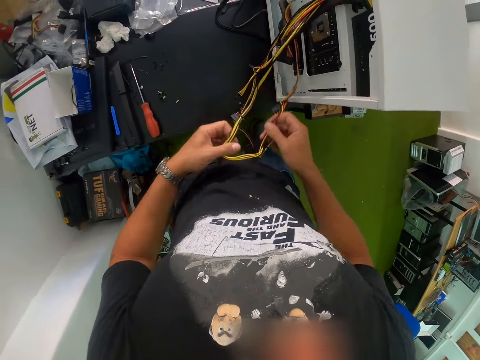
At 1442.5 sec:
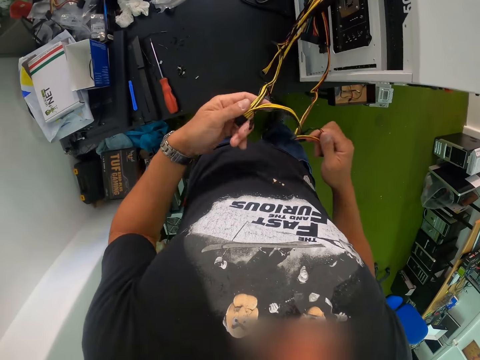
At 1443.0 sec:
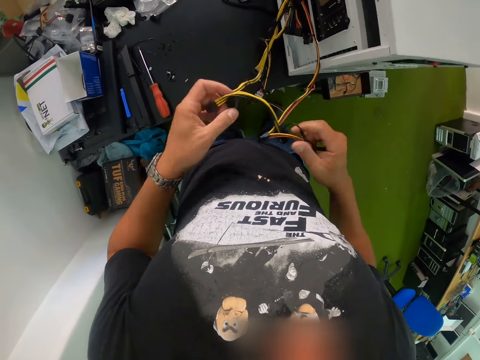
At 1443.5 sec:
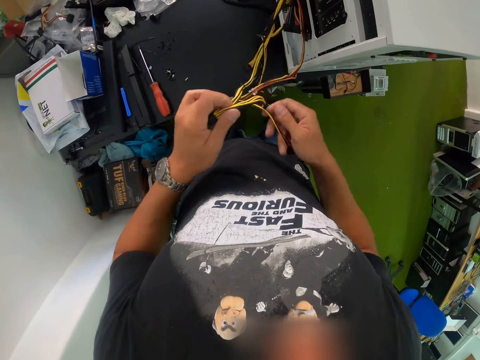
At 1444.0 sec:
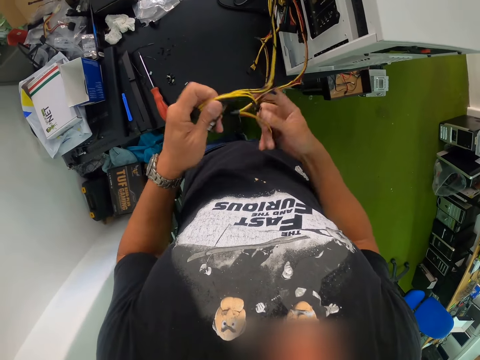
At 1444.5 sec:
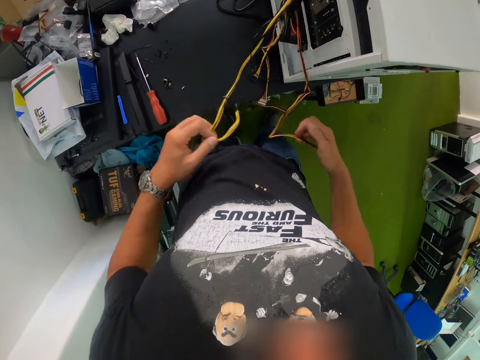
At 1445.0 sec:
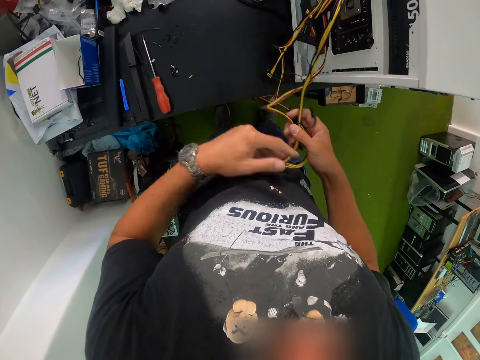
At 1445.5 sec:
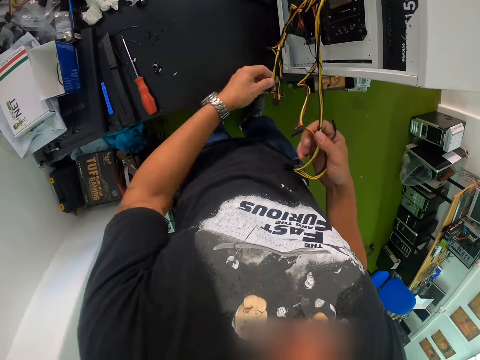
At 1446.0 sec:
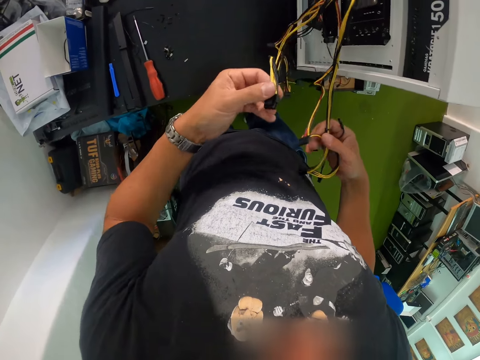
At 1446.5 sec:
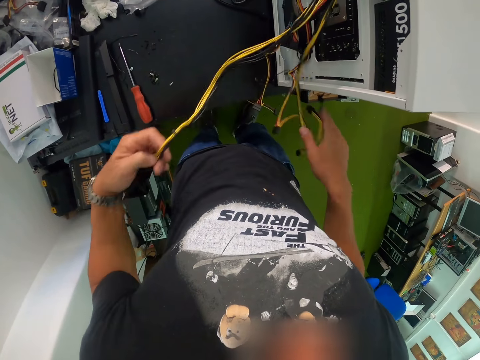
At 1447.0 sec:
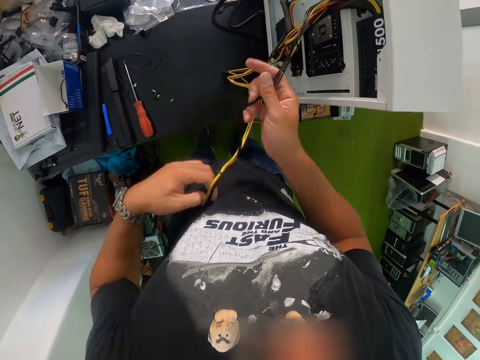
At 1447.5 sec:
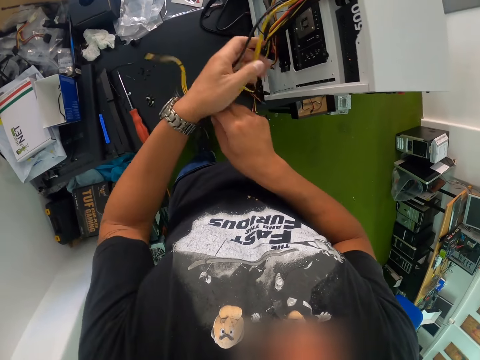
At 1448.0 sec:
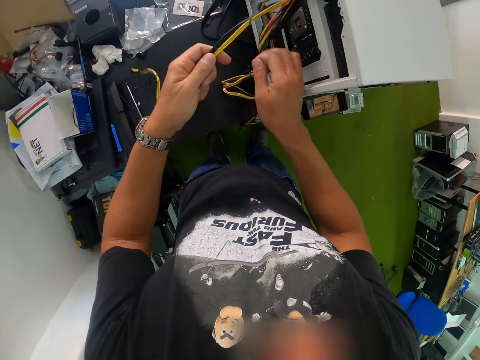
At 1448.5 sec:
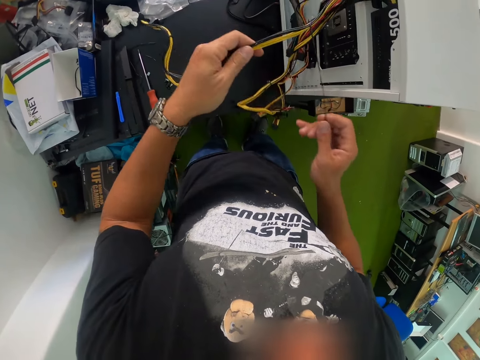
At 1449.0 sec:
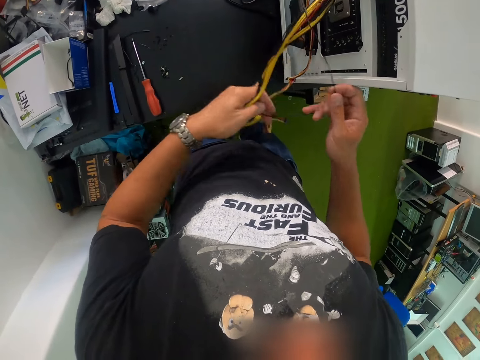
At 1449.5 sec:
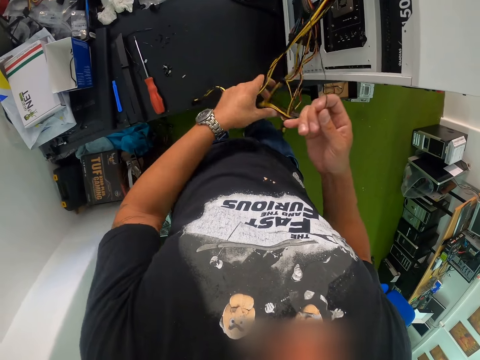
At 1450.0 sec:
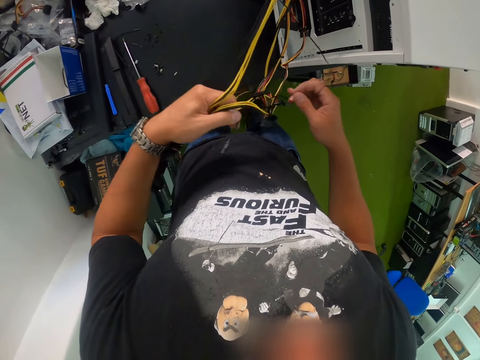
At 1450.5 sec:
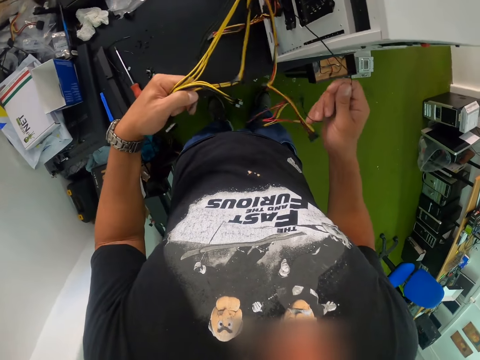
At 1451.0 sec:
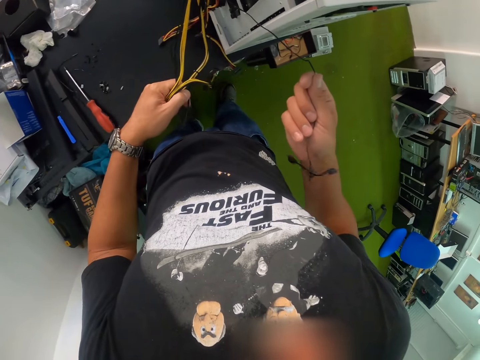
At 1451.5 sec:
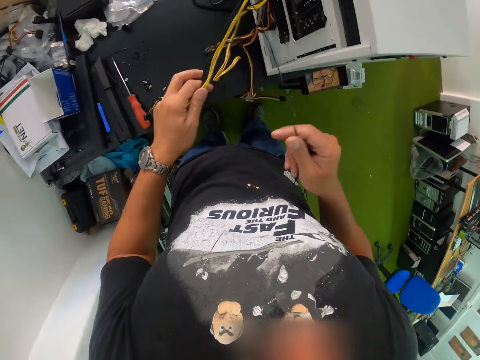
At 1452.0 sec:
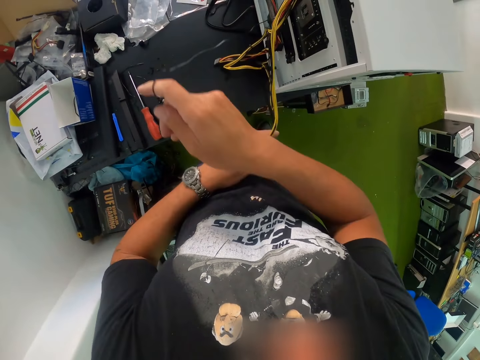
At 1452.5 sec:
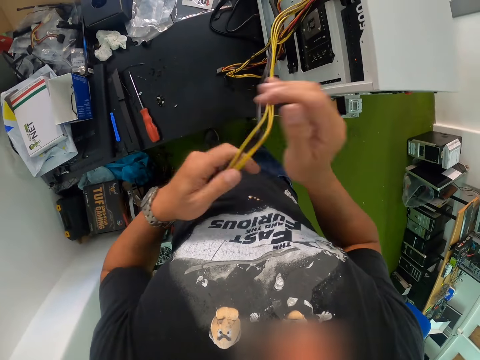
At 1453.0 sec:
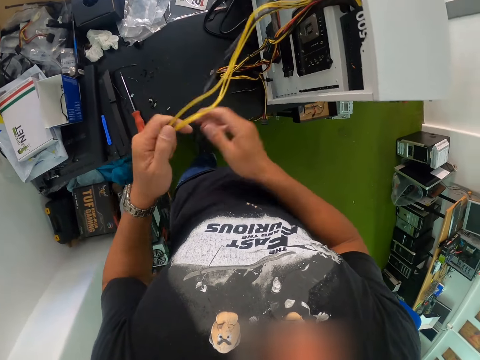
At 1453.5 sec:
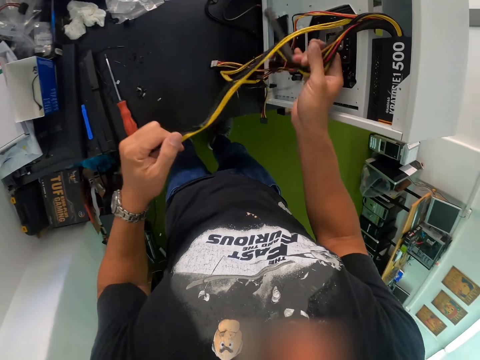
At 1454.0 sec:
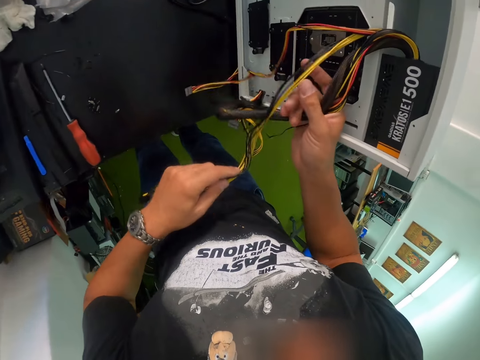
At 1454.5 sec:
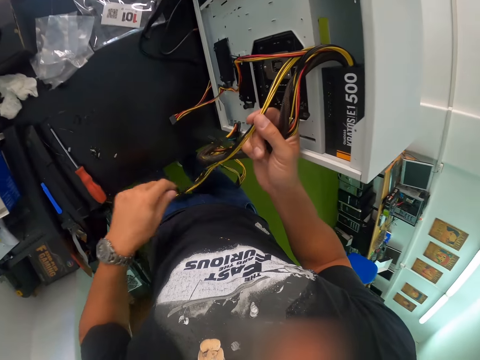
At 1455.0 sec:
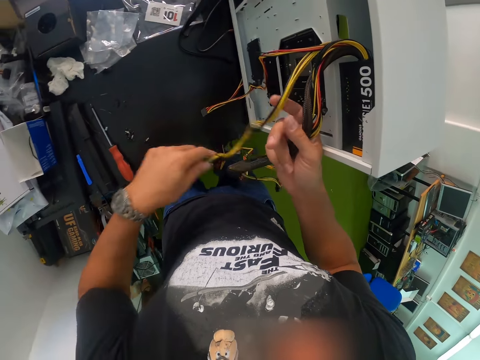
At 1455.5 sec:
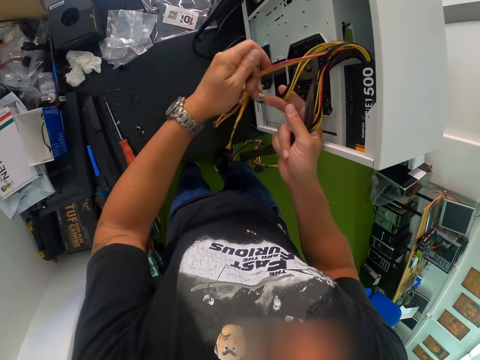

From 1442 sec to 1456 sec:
The camera wearer arranges the wires from the computer case with both hands.

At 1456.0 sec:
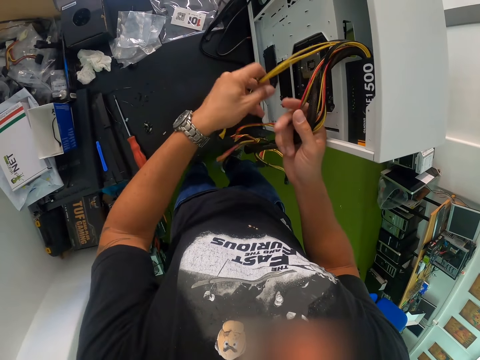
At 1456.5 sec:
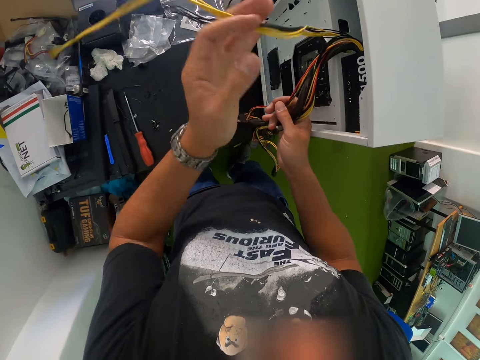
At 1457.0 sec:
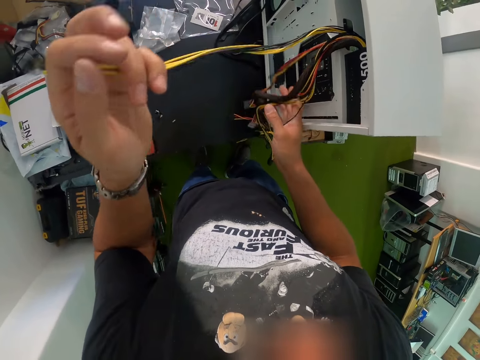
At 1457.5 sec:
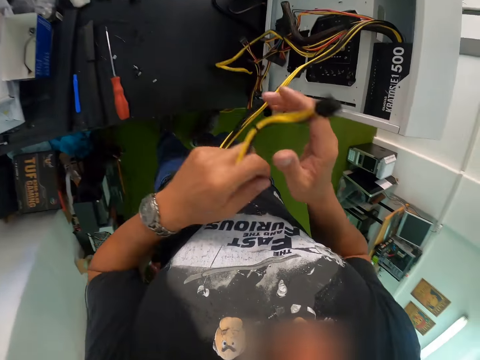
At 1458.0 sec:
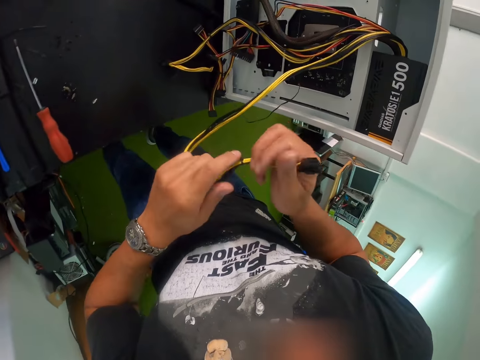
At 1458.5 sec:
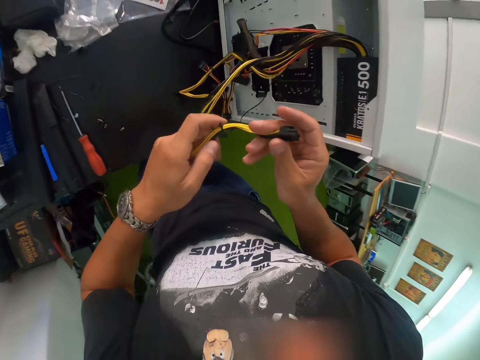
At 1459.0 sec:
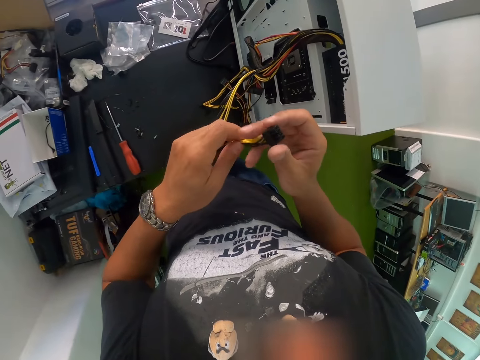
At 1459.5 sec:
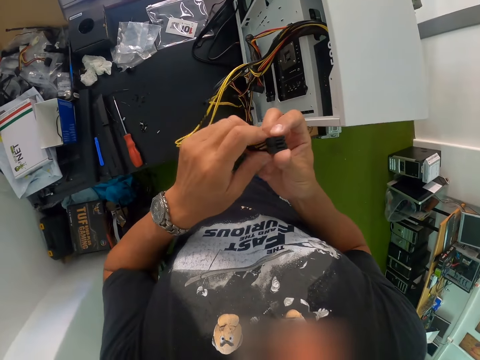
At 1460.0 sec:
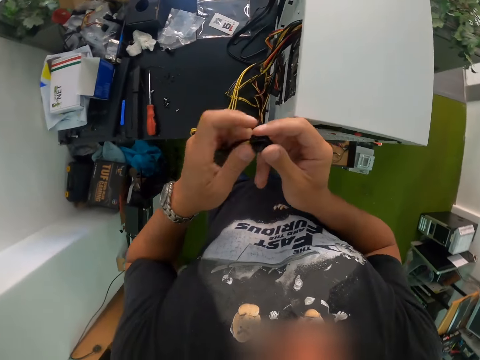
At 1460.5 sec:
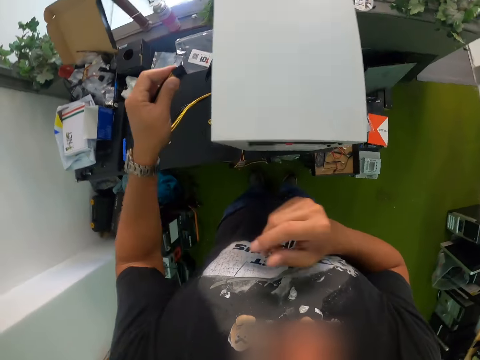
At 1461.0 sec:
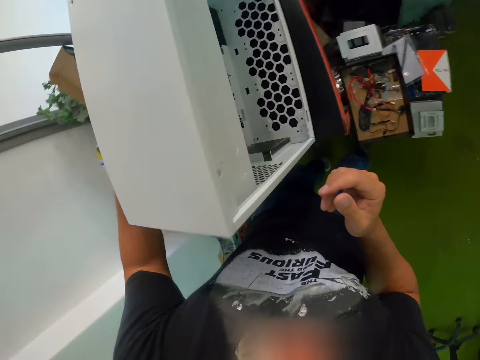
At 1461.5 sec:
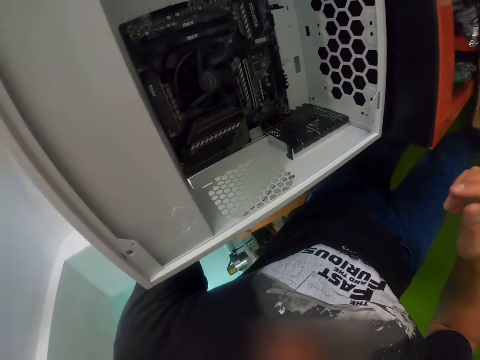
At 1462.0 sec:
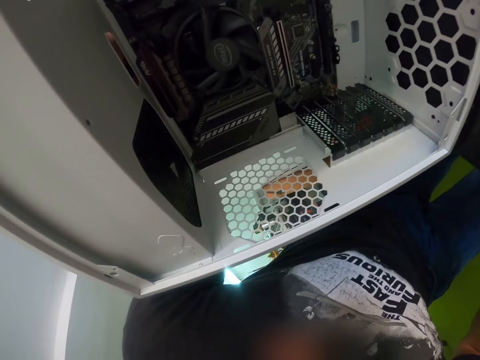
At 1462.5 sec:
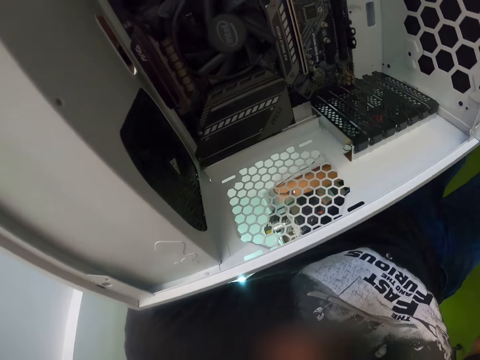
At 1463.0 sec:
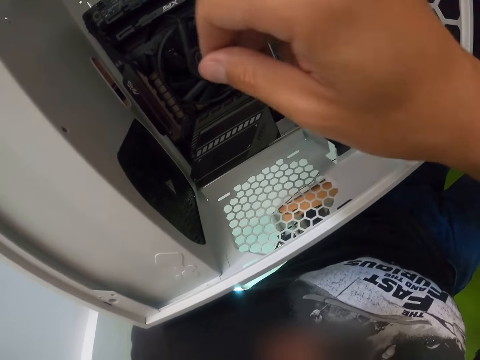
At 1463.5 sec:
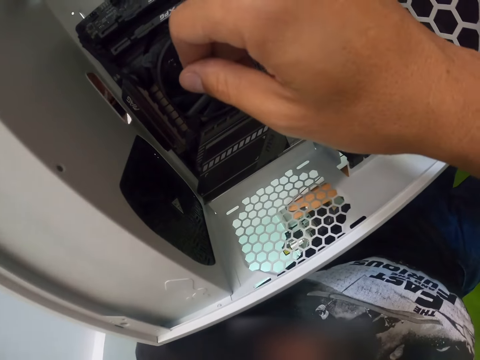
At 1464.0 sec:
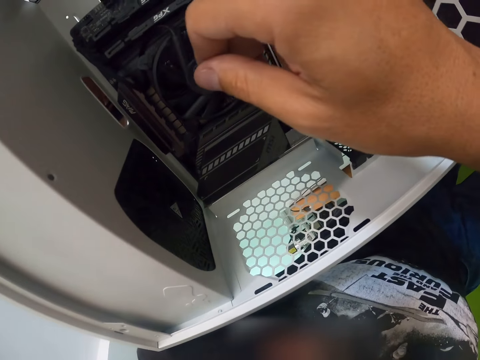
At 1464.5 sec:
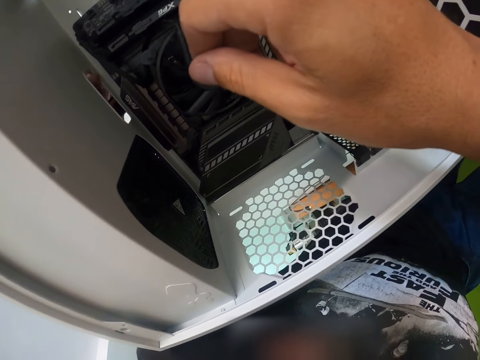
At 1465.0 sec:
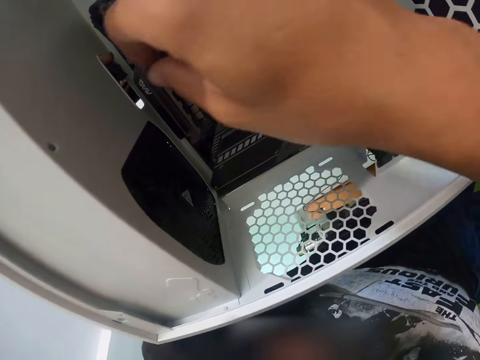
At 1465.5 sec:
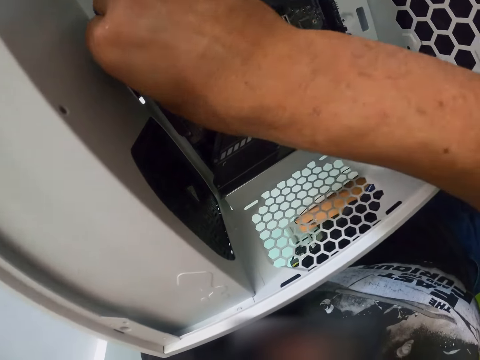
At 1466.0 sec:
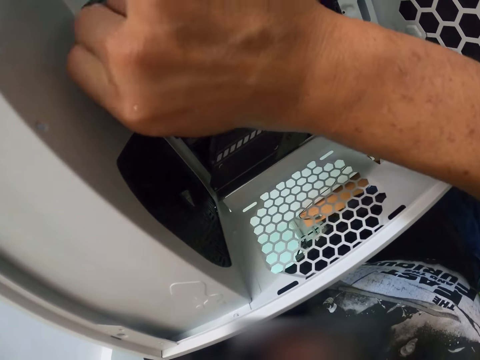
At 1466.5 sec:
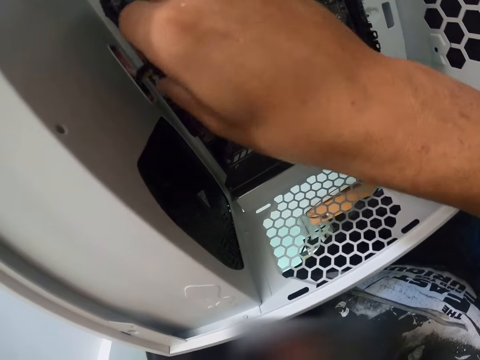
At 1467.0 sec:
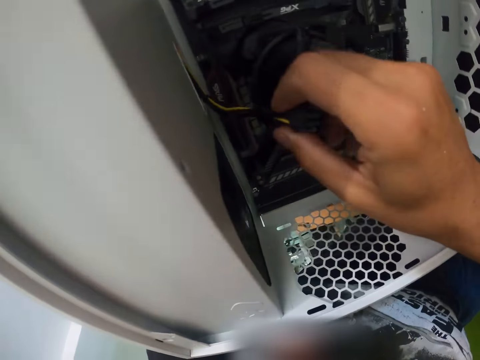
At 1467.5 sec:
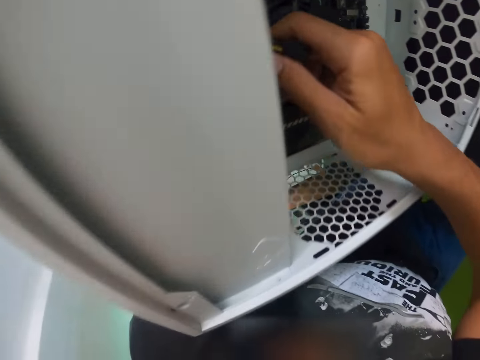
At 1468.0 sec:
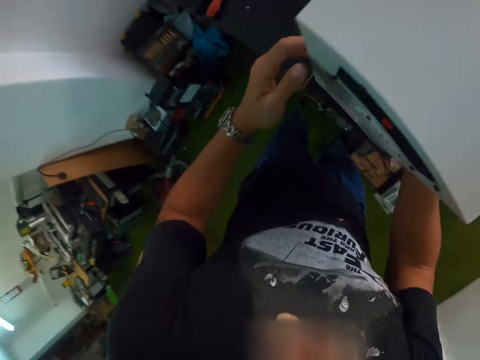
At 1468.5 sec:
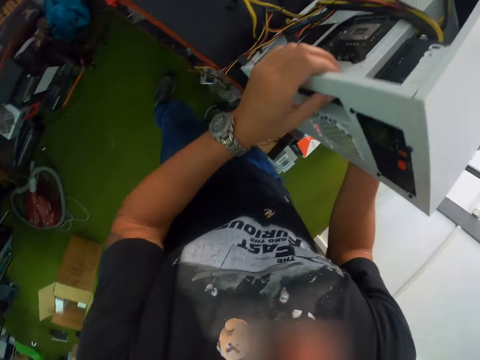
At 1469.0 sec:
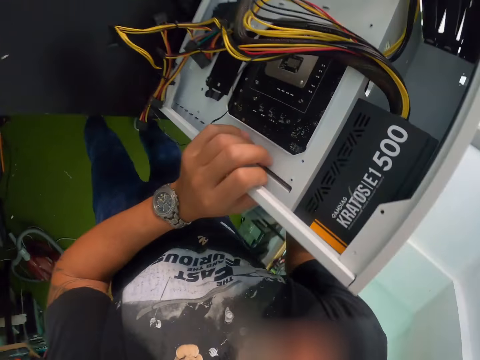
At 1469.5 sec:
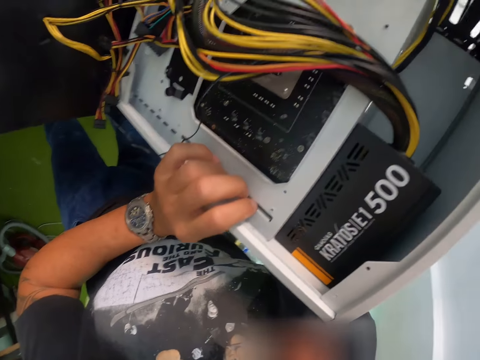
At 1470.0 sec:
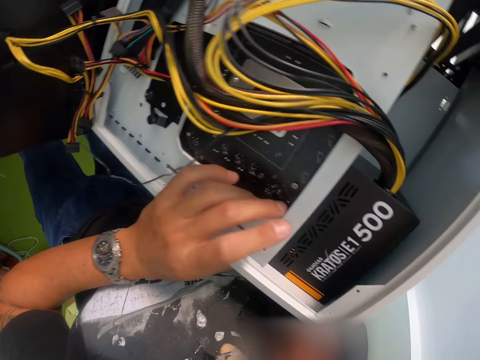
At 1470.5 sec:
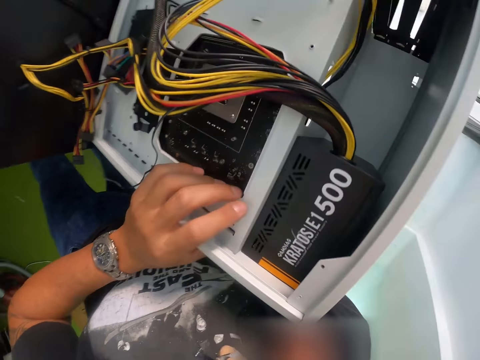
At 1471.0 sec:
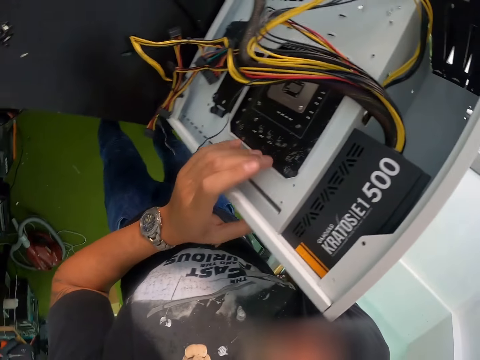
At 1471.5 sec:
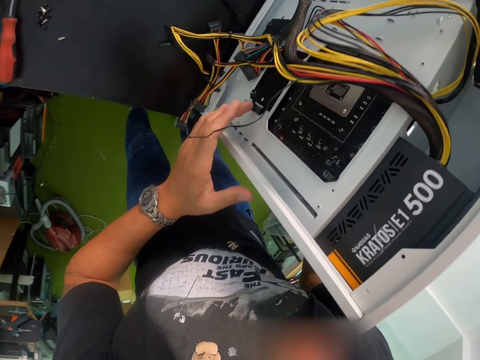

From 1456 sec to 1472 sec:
The camera wearer holds the wire connector in both hands. He puts the wire into the computer case with his left hand. He touches the computer fan with his right hand. He pulls out the wire connector from the computer case with his right hand. He holds the computer case with his left hand.
